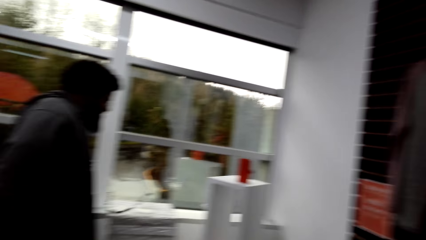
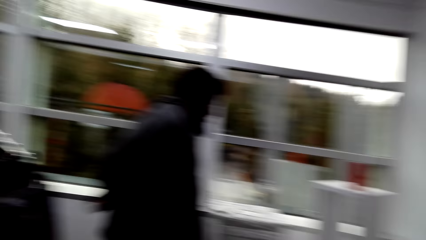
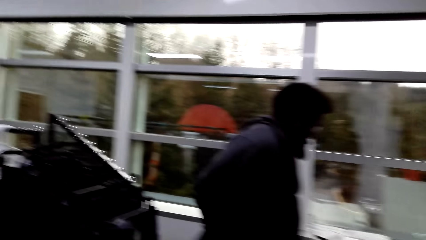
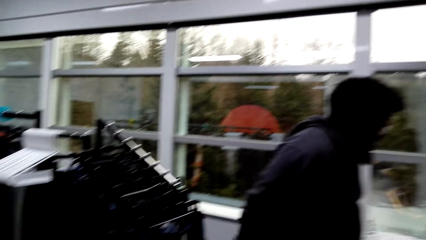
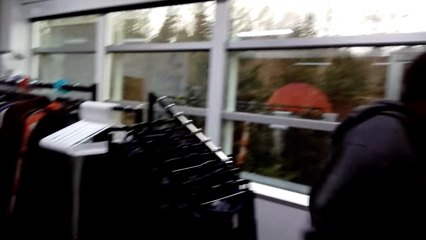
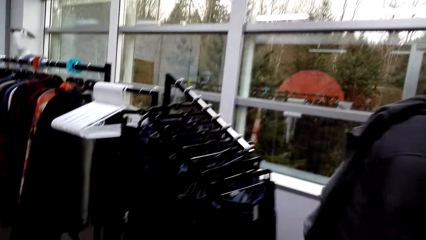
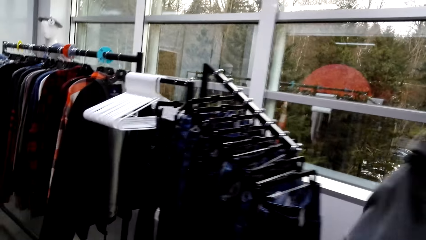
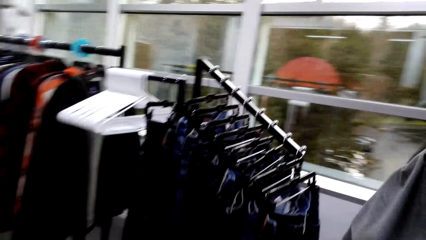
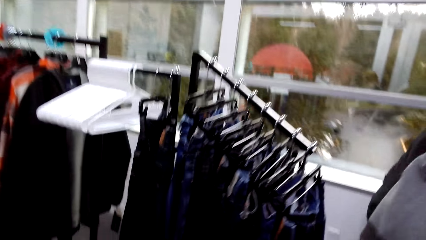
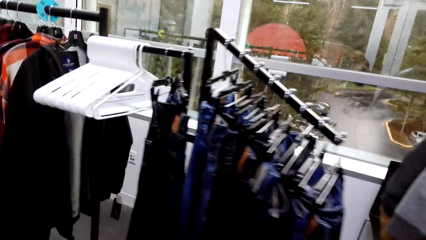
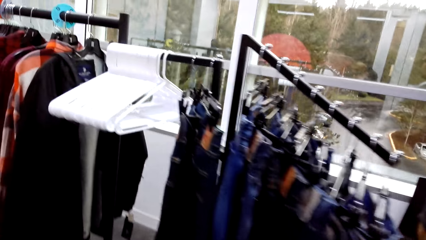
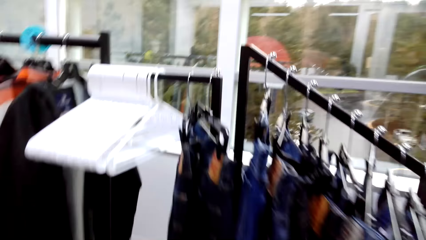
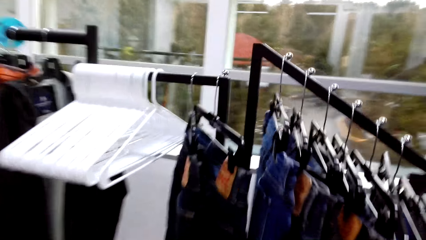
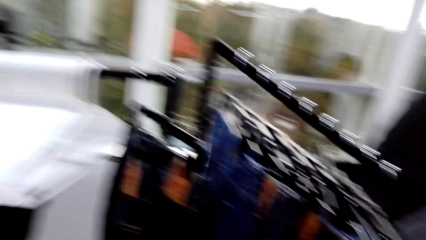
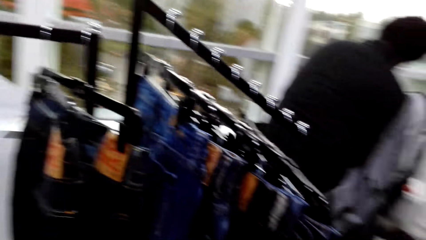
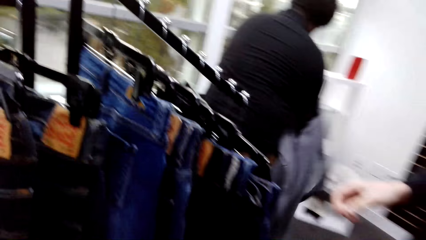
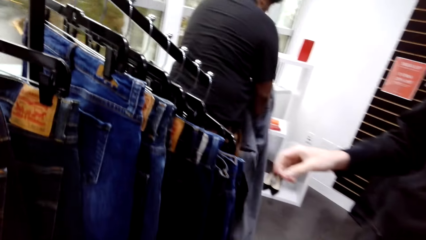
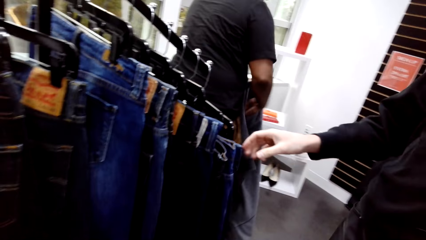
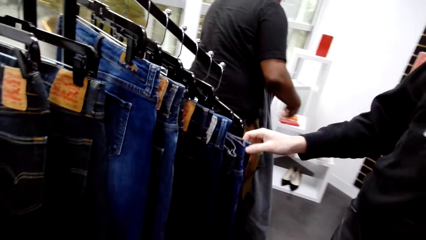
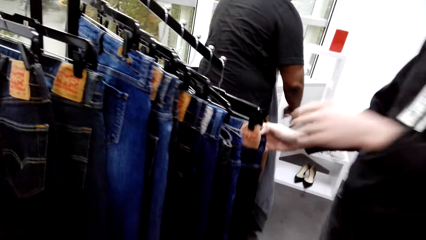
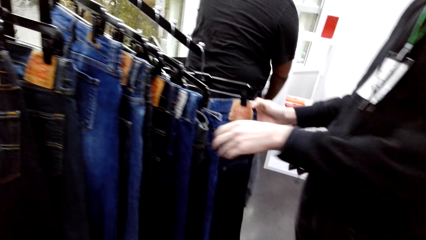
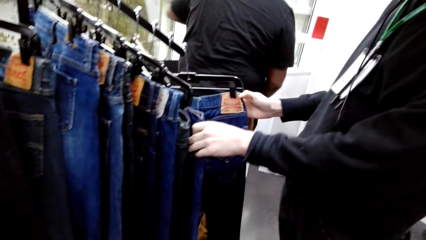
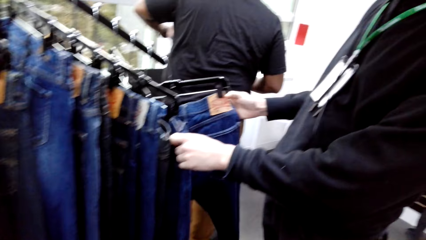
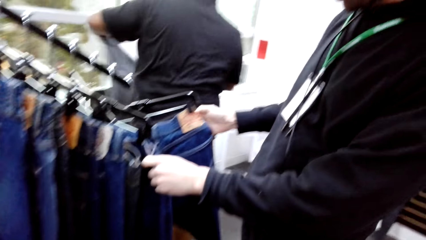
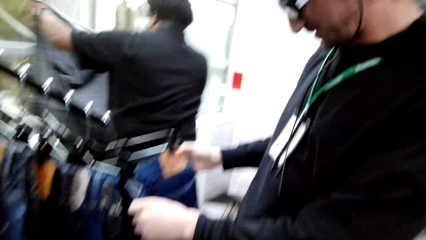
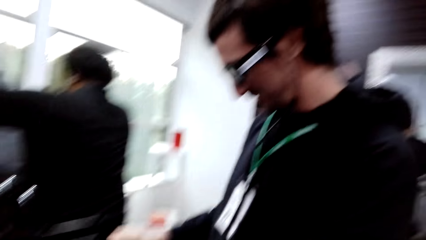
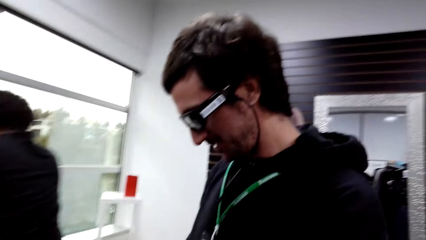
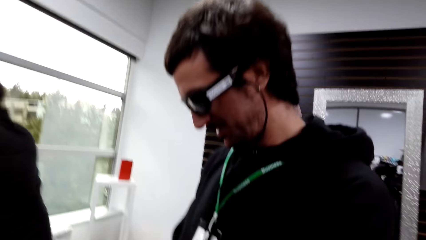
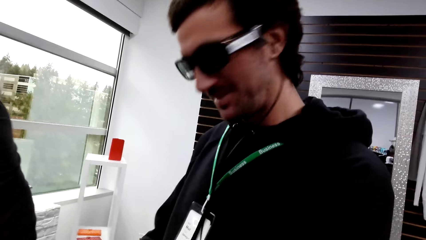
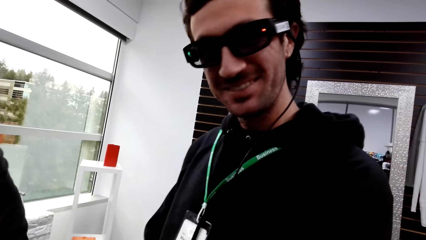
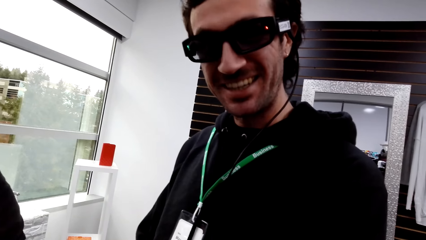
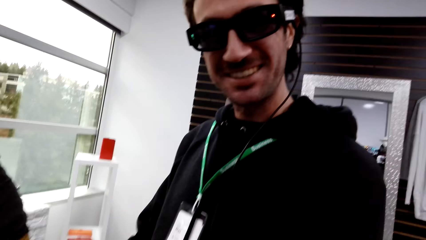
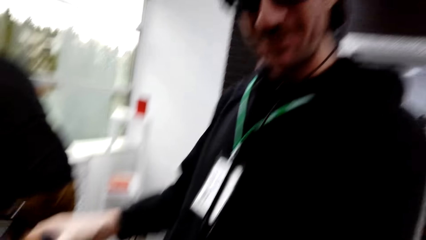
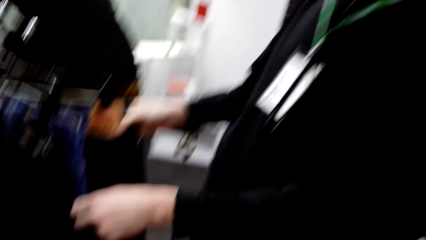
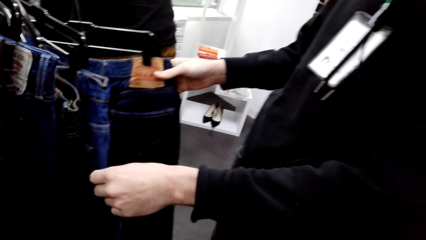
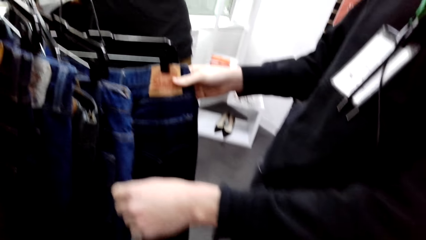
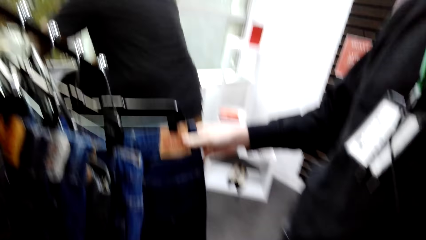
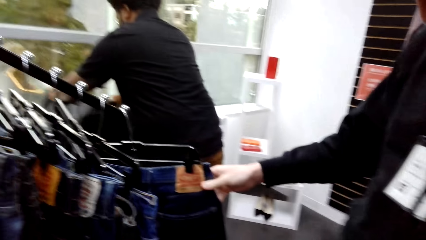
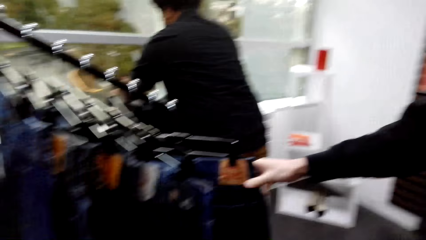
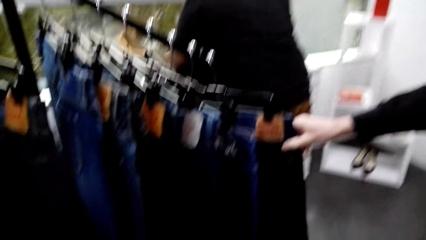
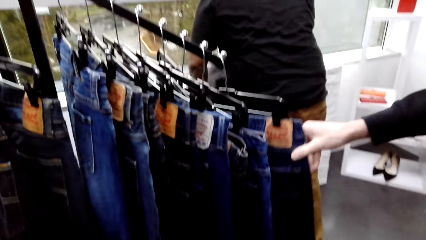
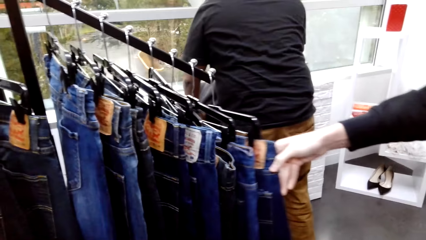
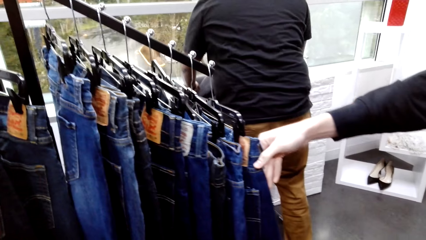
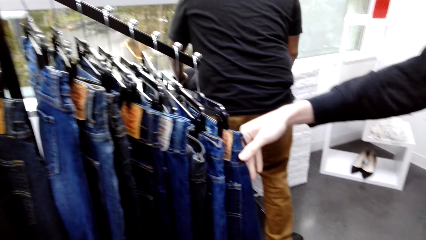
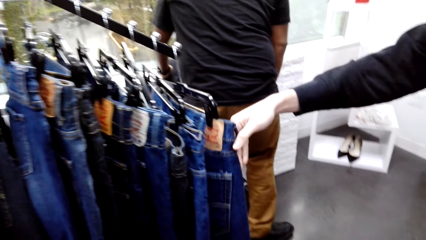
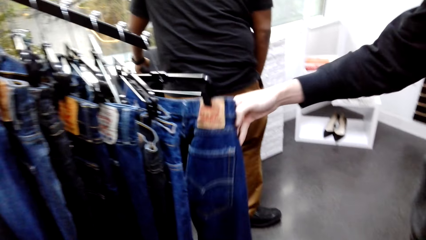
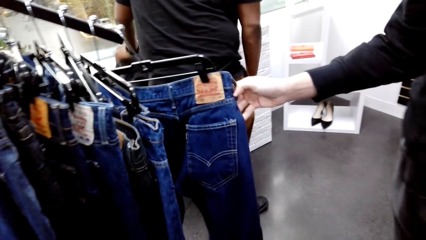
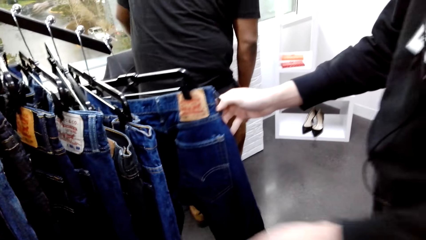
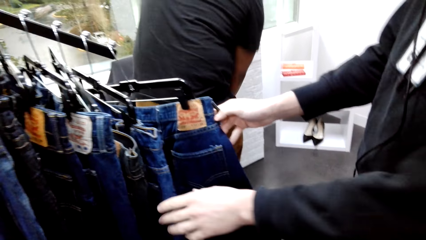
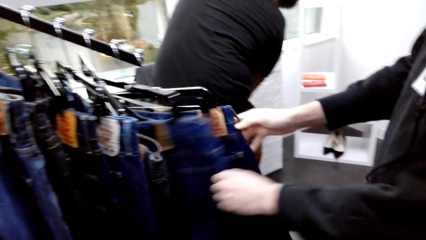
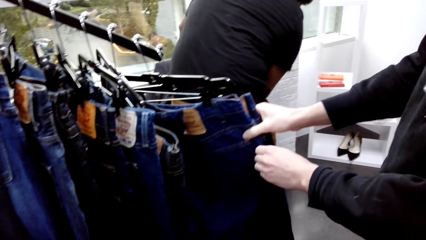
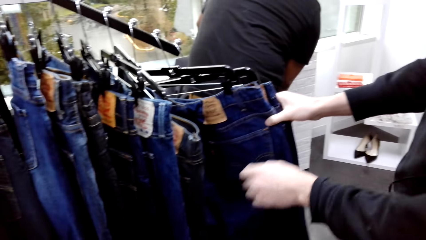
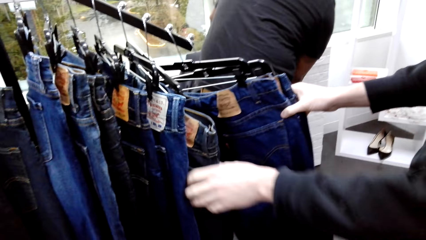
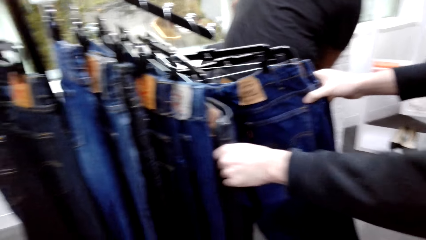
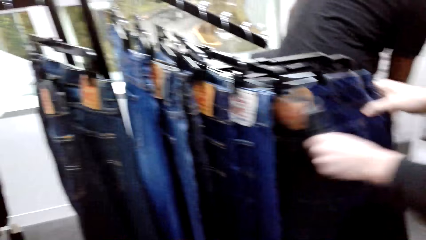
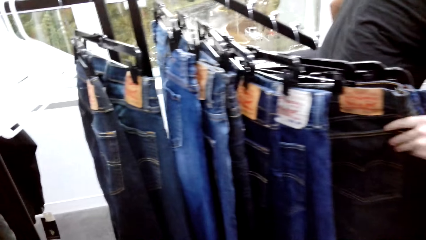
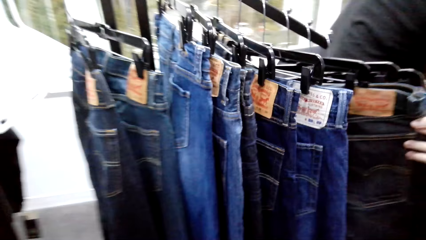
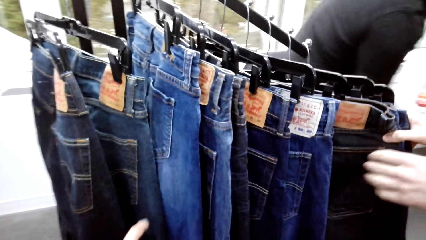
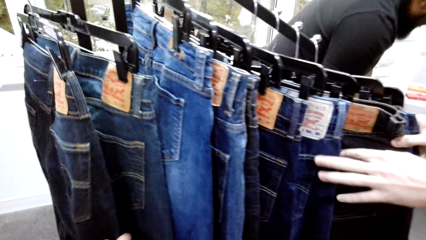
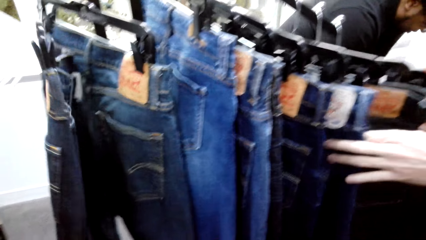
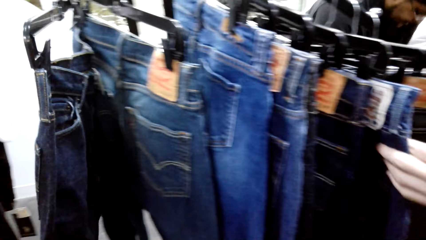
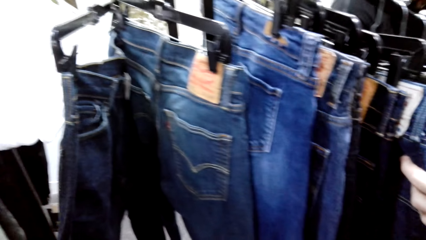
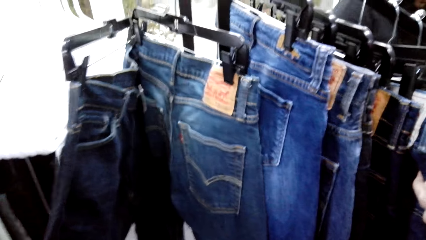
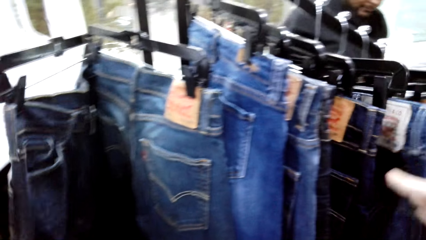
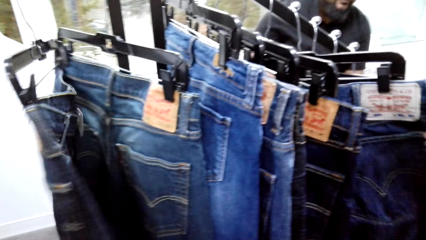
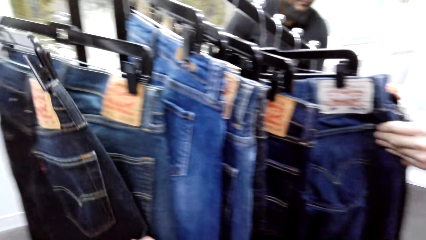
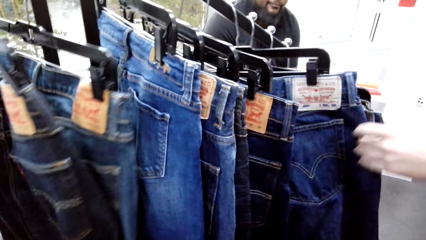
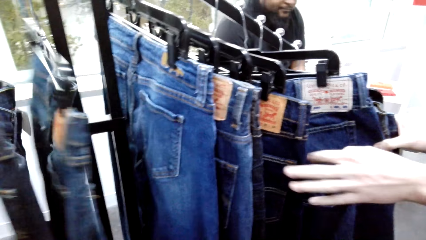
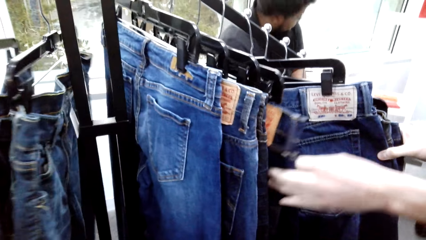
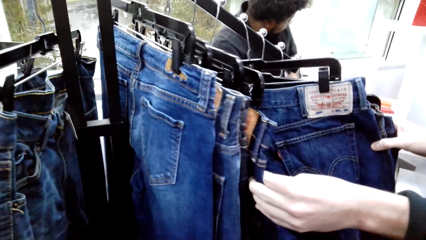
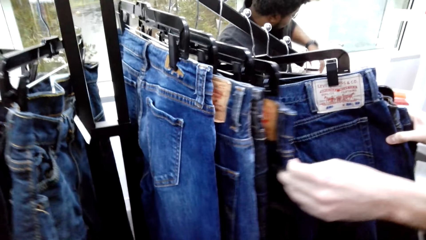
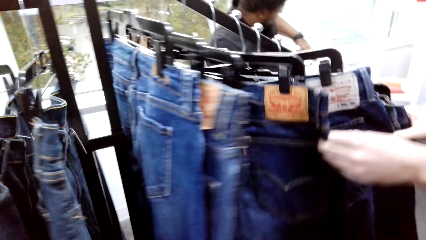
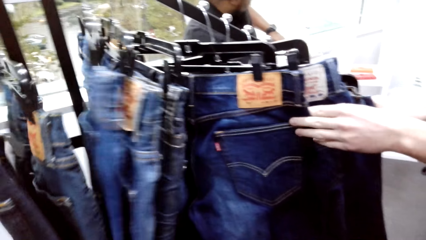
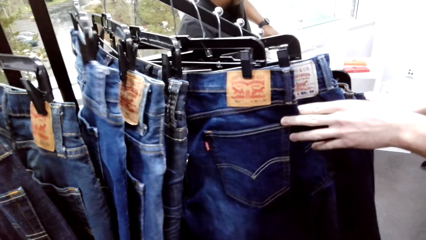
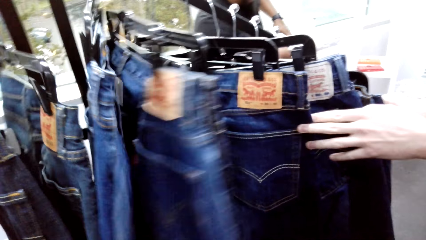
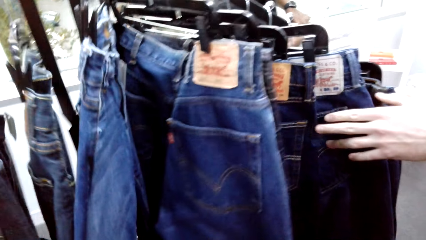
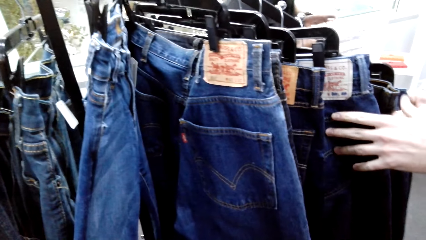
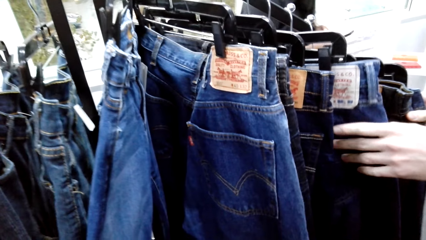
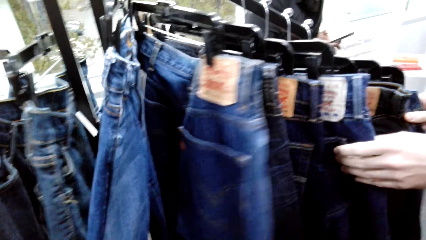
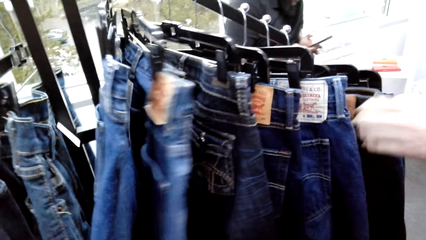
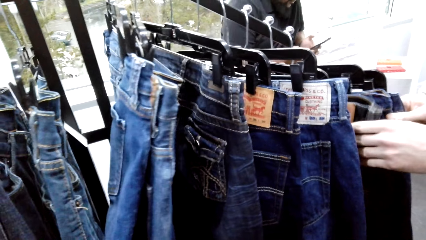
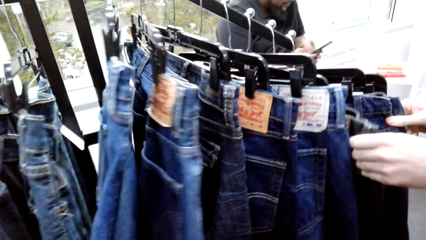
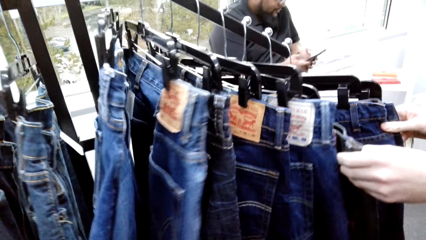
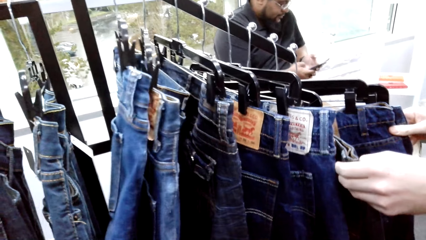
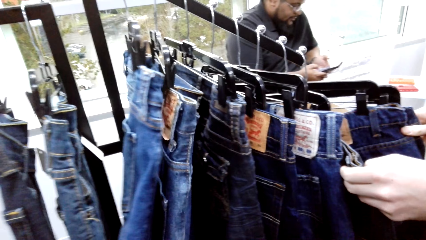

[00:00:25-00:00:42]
The camera wearer walks around the store. A man flips through the pants. The camera wearer converses with the man. The man flips through the pants. The camera wearer touches the clothes. They flip through the pants and converse with the man. The man flips through the pants.
